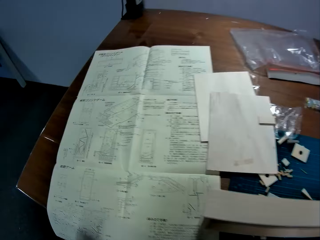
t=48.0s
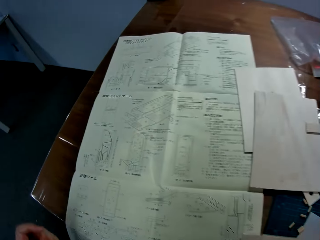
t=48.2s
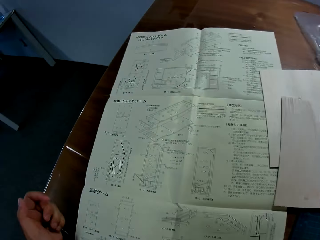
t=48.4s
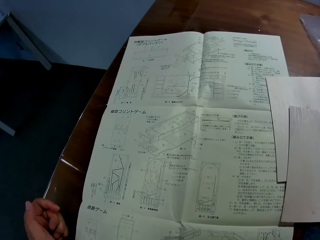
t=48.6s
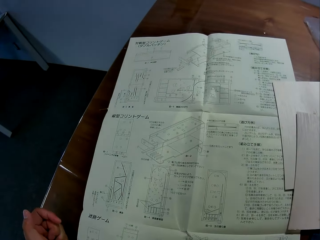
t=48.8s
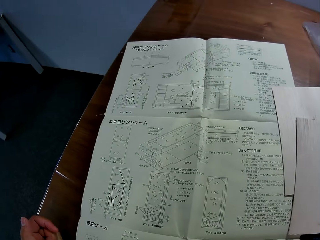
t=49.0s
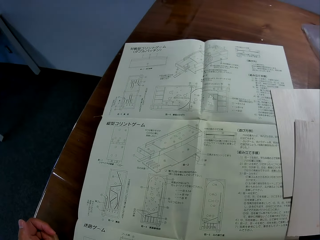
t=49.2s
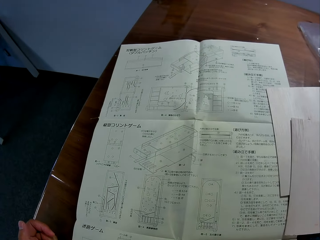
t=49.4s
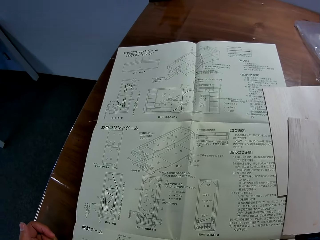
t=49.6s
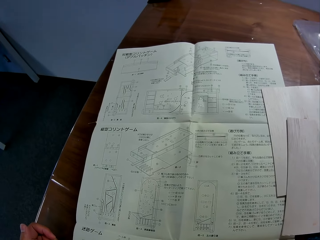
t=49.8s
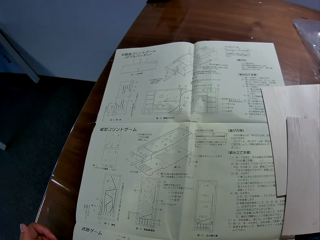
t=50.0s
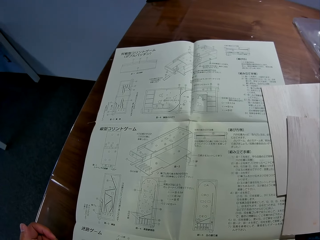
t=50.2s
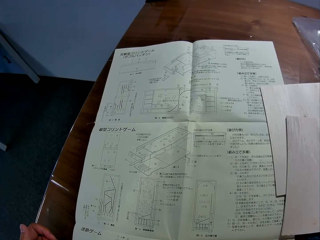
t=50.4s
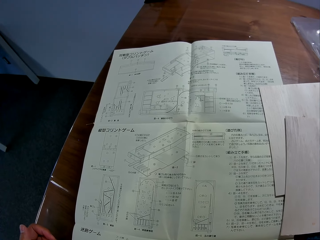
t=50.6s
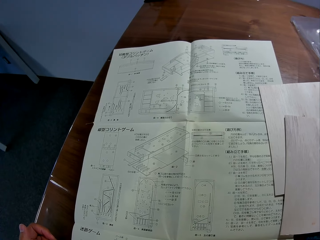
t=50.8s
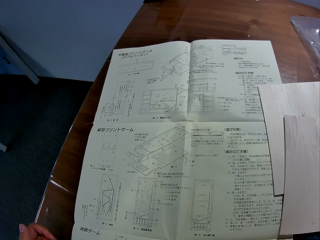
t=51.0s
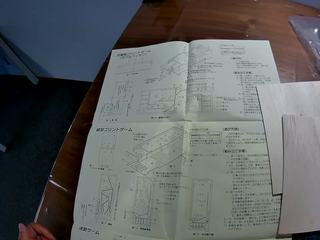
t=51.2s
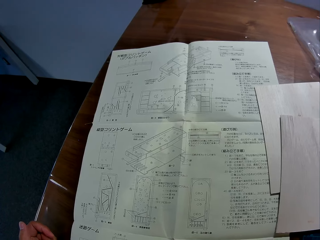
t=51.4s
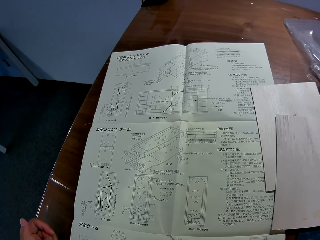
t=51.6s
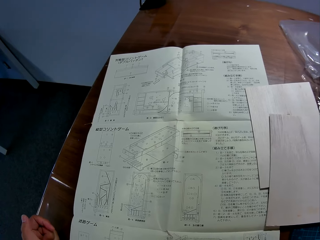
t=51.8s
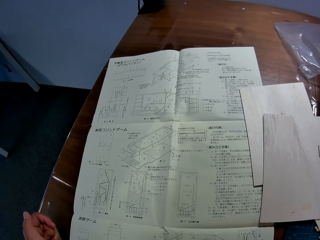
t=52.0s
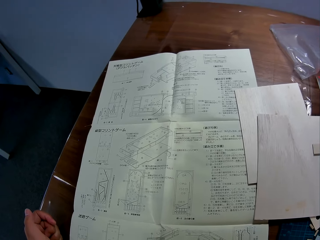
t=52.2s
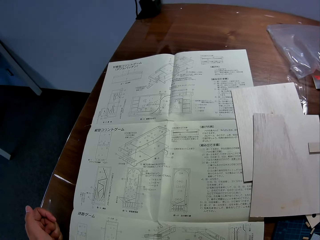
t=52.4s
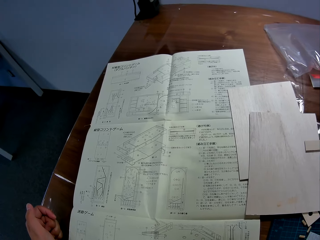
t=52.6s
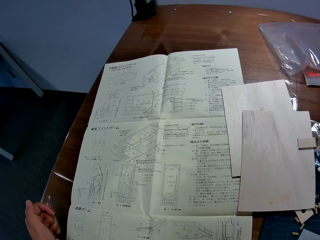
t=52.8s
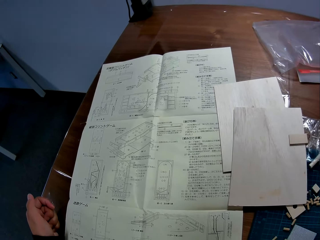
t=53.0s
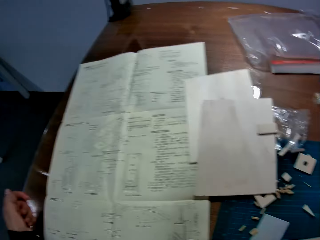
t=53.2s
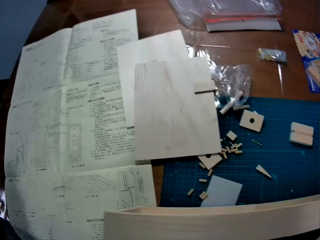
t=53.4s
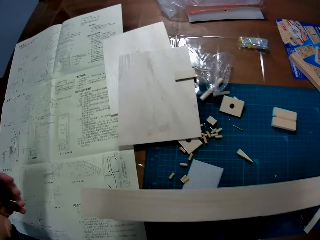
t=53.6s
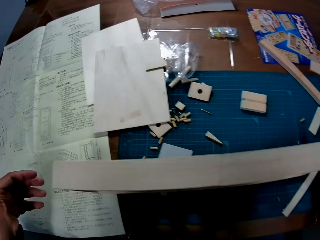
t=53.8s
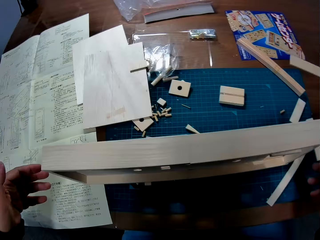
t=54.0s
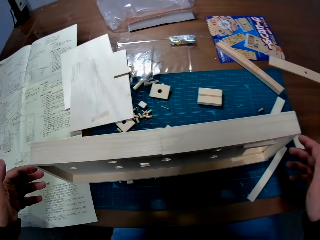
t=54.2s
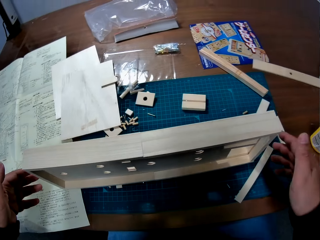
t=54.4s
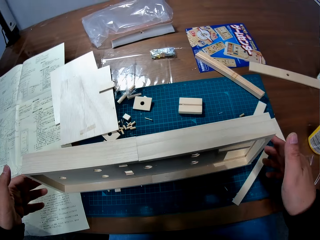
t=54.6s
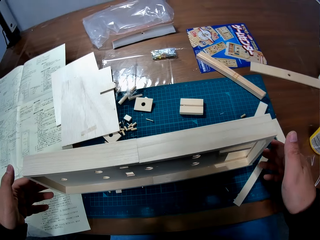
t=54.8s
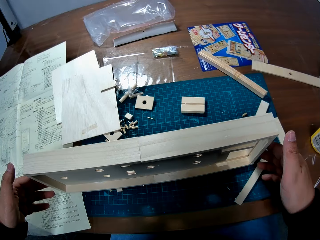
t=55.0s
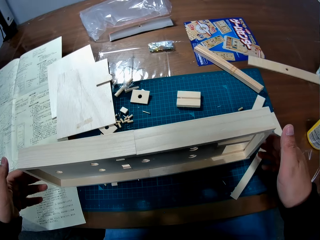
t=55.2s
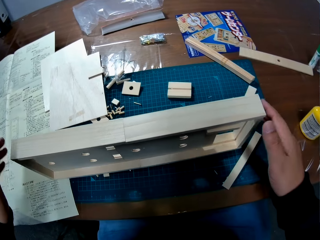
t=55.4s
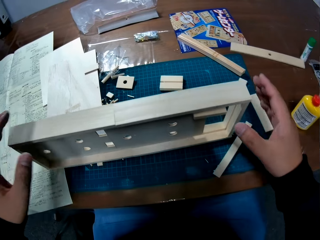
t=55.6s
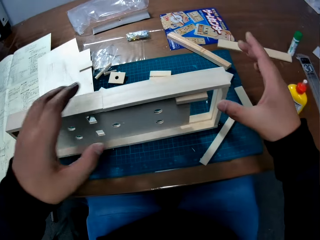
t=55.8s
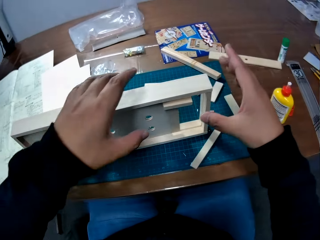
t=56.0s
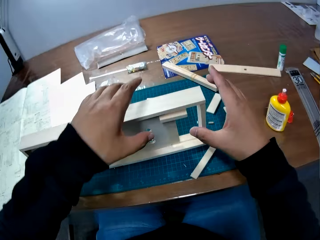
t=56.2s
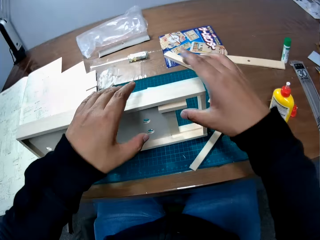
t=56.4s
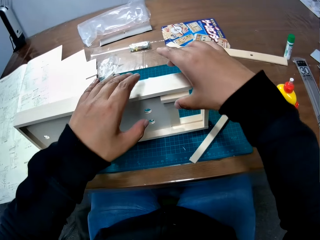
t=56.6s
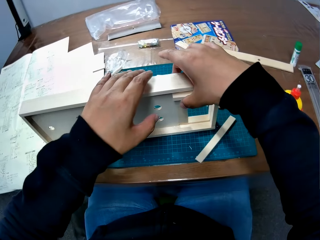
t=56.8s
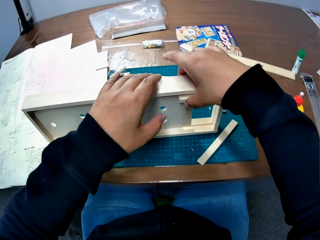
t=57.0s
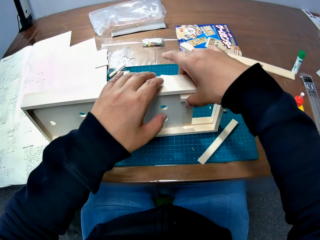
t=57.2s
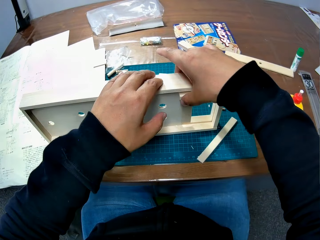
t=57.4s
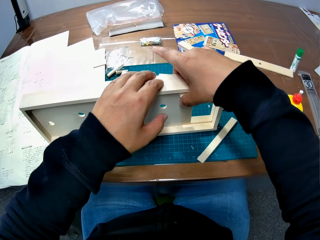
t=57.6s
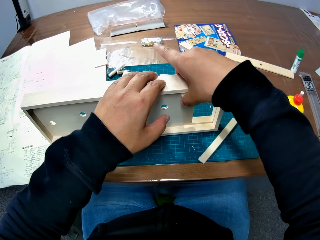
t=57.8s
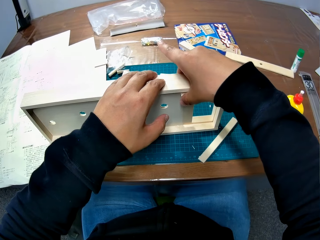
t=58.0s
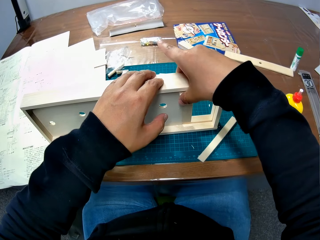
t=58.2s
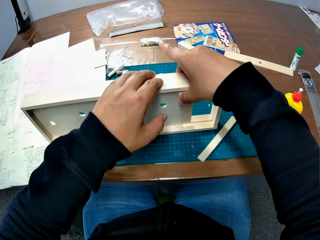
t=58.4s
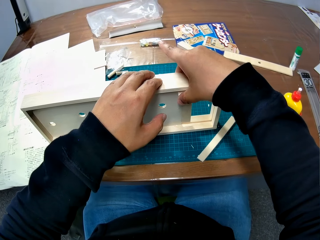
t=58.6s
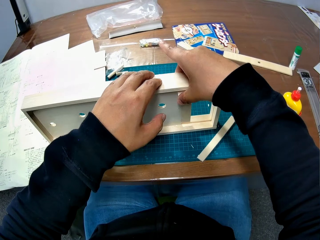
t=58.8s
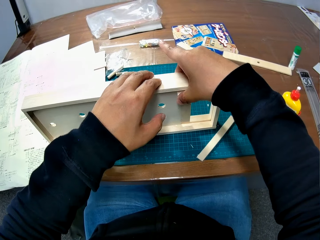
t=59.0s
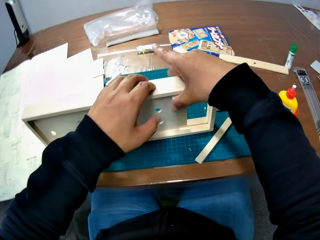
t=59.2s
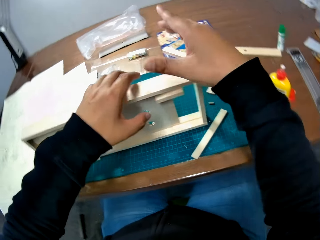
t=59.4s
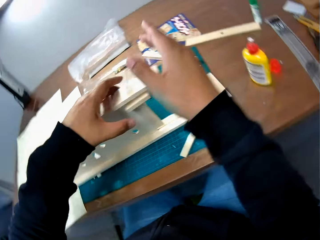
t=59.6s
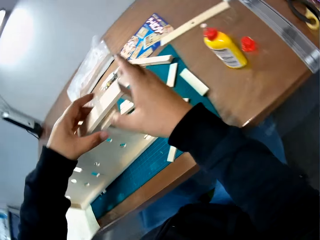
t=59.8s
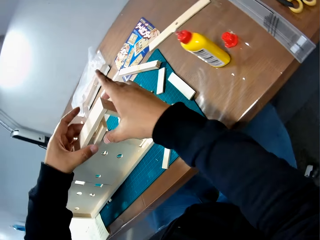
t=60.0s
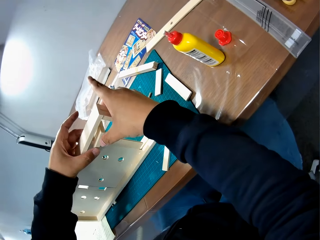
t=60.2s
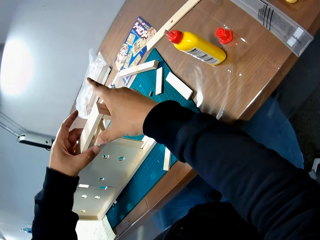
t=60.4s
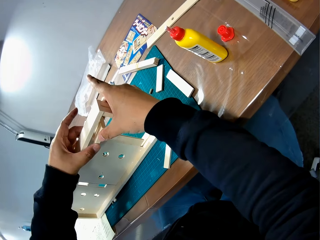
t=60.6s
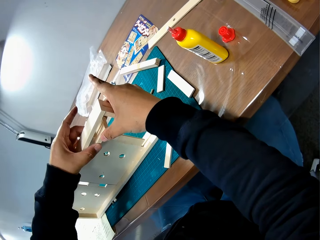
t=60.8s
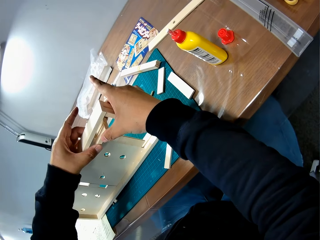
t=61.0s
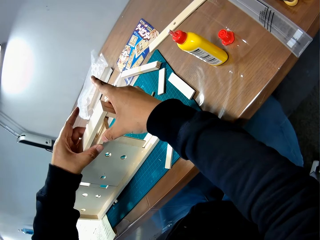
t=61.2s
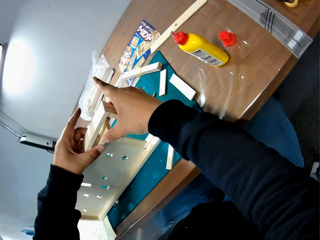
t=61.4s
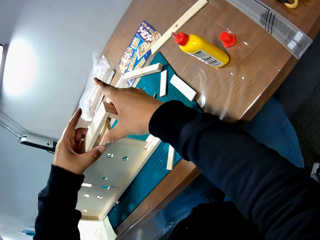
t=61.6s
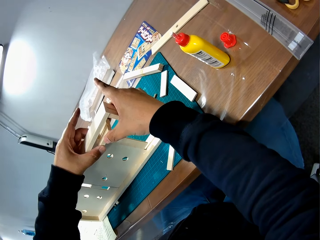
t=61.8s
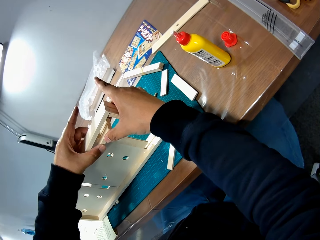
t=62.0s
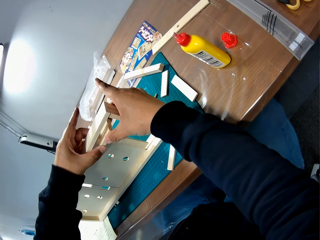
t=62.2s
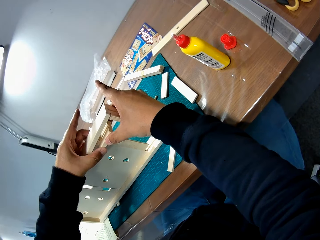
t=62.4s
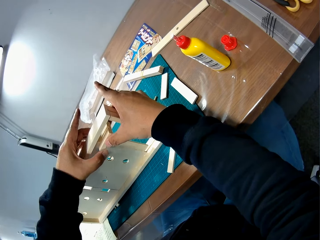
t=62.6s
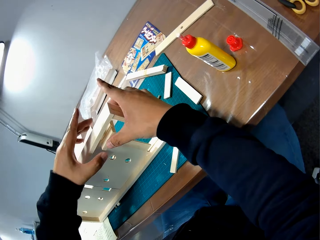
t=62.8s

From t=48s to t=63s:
The camera wearer studies the manual and leans on the table. They touch the wooden craft. They hold the wooden craft. They adjust all the wood pieces on the craft. They fix the wooden craft.

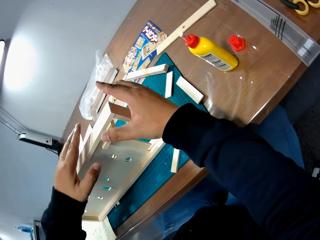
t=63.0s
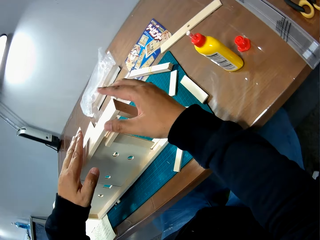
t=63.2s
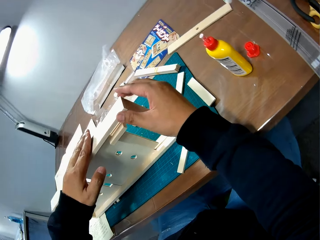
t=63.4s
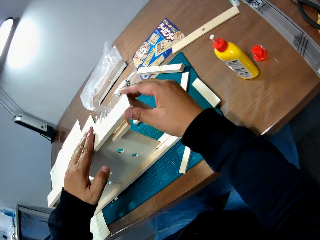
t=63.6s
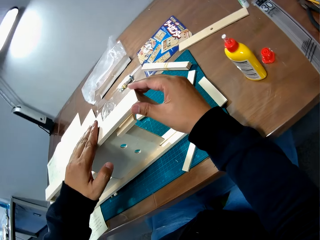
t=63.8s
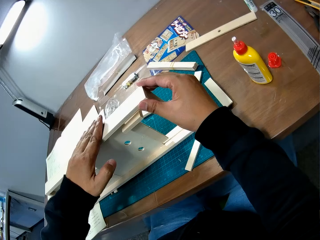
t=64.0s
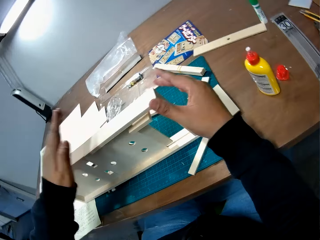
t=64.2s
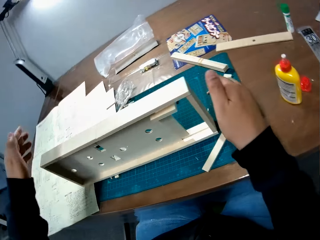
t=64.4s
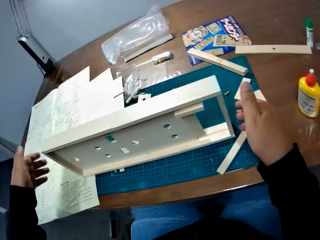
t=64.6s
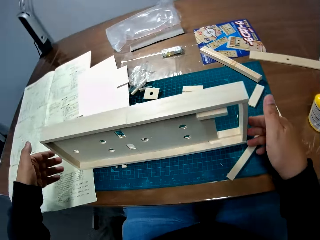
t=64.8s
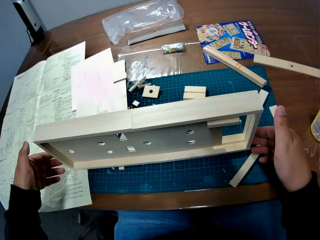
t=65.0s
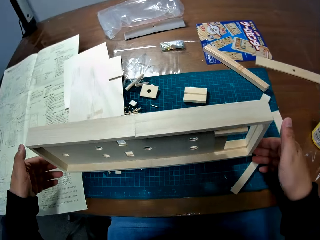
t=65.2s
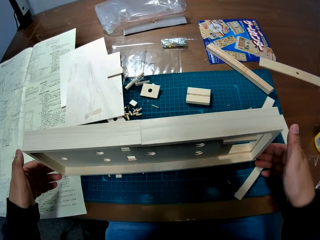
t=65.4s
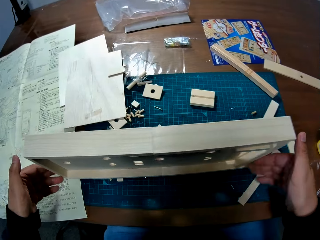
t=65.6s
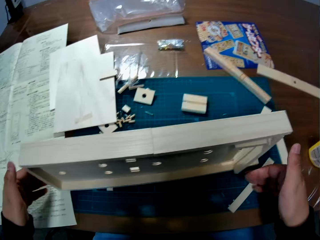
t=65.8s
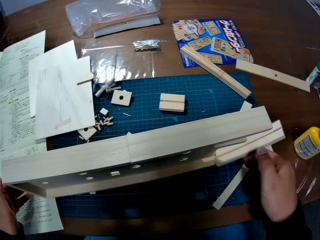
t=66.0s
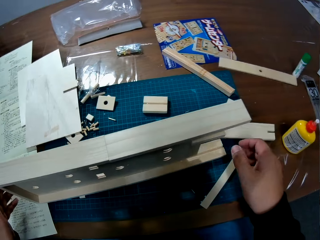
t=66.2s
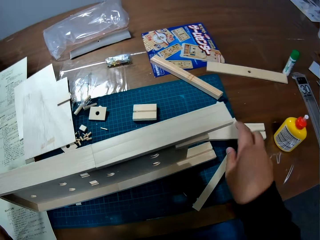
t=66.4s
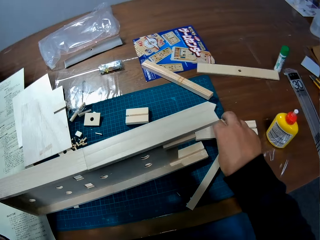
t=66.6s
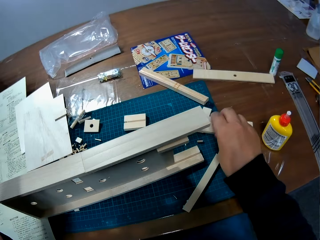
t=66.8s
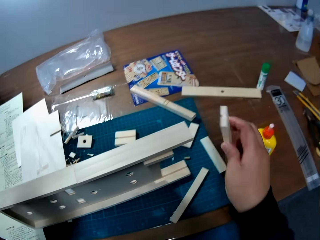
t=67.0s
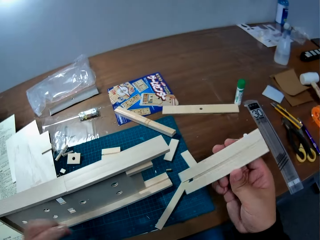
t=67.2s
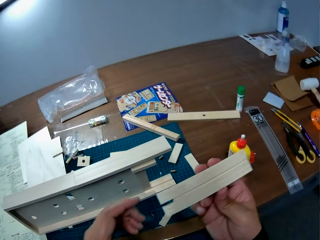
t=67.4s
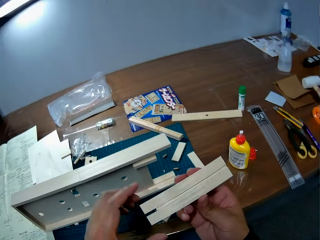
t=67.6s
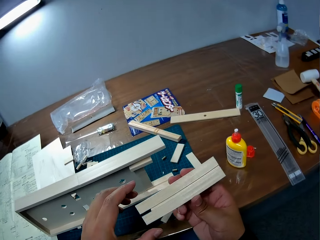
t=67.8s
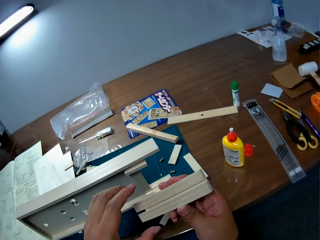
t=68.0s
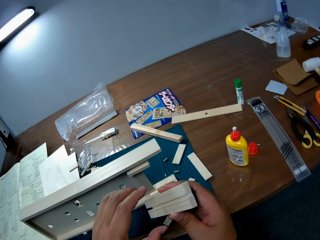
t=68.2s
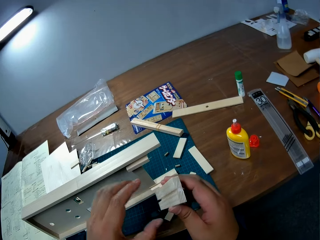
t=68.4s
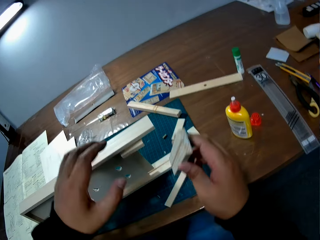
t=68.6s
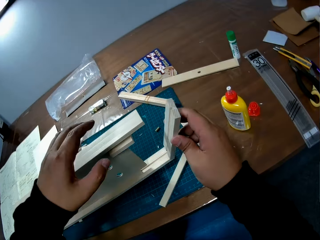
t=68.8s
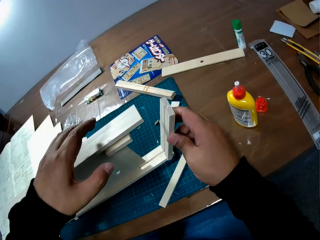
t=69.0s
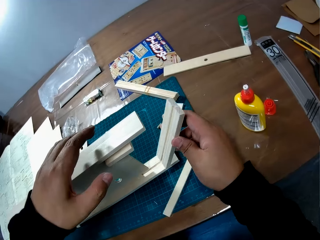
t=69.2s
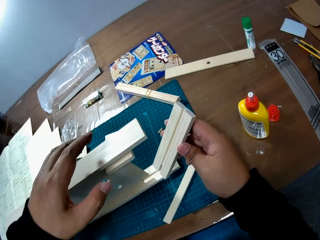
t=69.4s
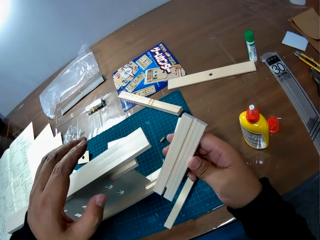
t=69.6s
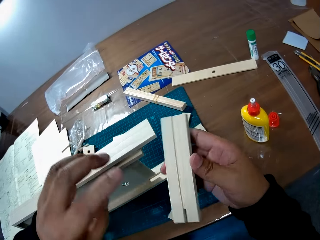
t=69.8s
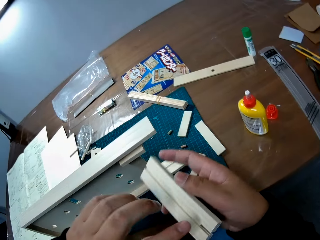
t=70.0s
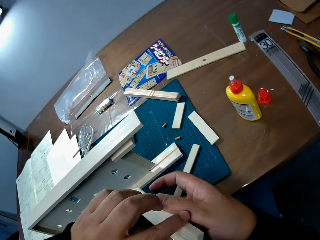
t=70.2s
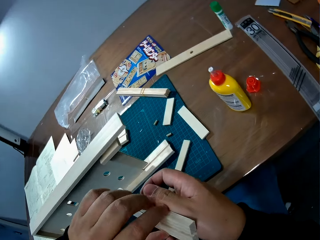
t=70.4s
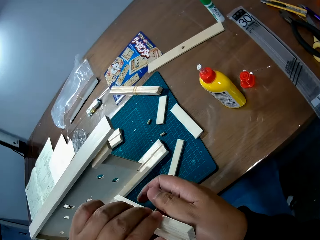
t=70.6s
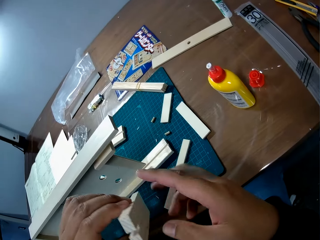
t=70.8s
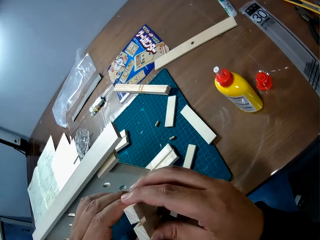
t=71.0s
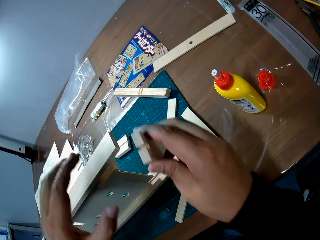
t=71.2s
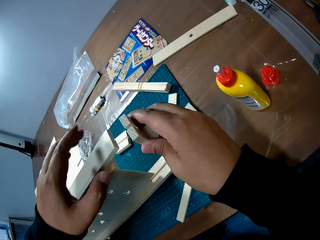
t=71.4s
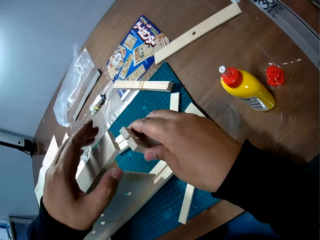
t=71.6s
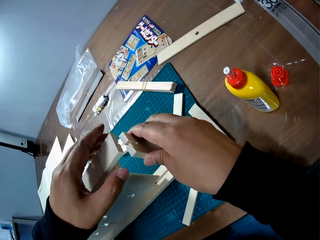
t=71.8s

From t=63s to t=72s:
The camera wearer holds the wooden craft. He touches the wooden craft. He disassembles a part of the craft with his right hand. He picks up the piece of wood from the table. He holds the piece of wood. He examines the wood in both hands.
